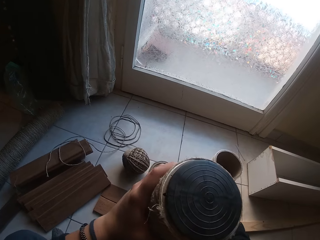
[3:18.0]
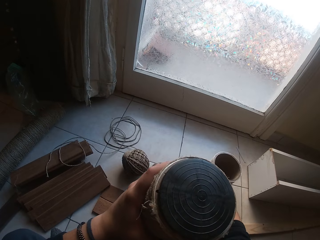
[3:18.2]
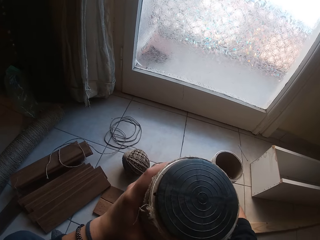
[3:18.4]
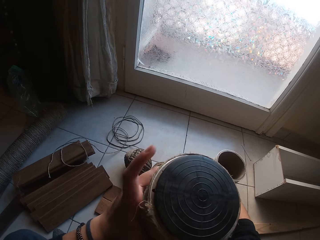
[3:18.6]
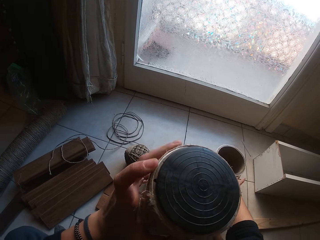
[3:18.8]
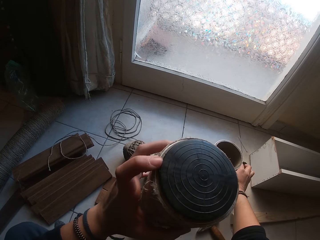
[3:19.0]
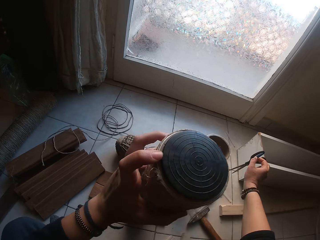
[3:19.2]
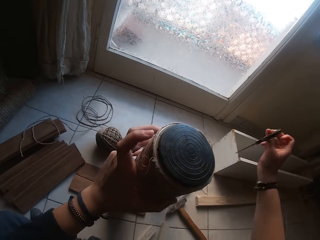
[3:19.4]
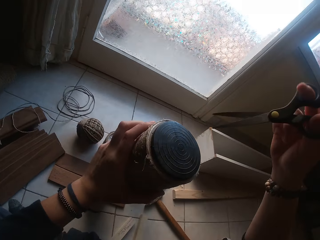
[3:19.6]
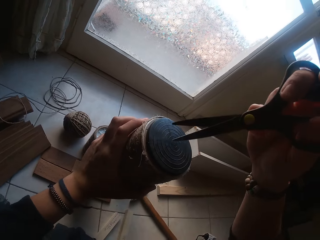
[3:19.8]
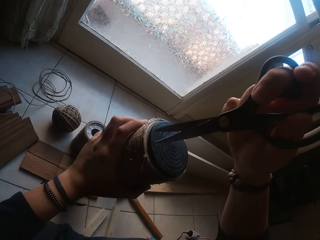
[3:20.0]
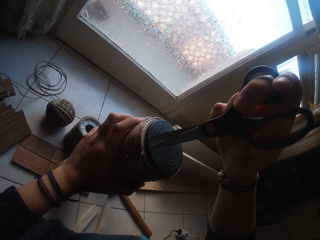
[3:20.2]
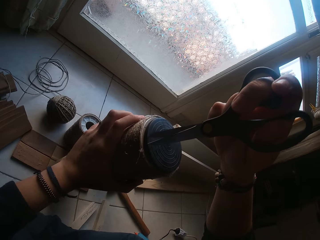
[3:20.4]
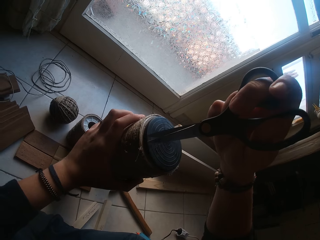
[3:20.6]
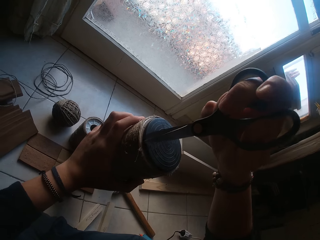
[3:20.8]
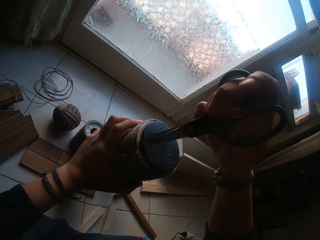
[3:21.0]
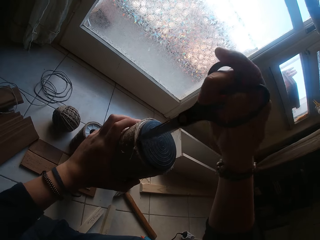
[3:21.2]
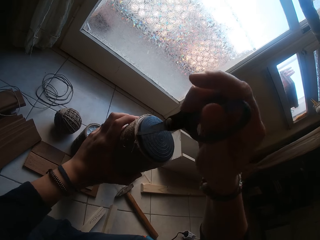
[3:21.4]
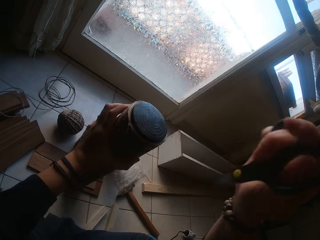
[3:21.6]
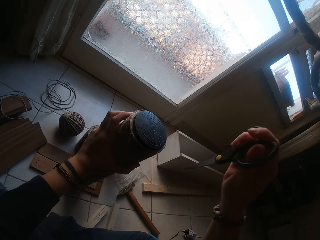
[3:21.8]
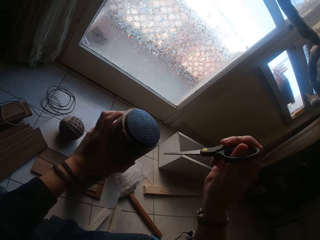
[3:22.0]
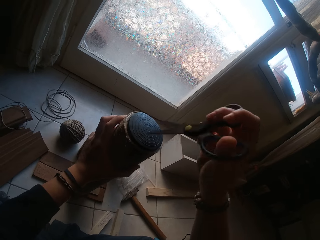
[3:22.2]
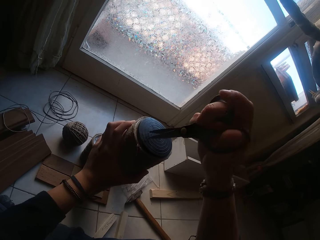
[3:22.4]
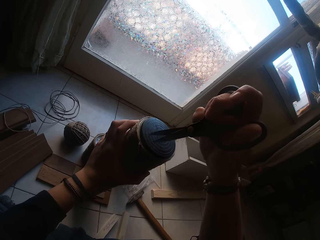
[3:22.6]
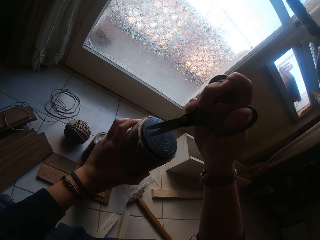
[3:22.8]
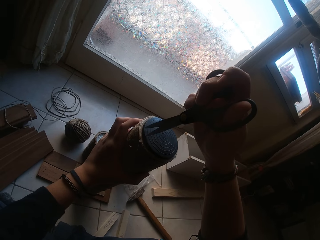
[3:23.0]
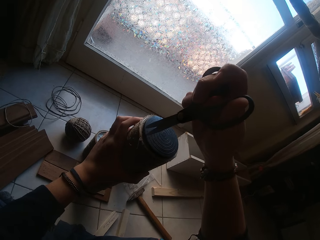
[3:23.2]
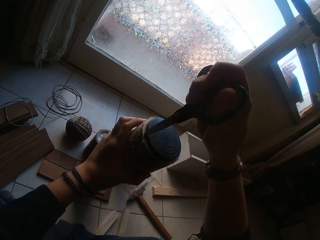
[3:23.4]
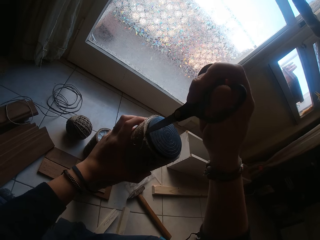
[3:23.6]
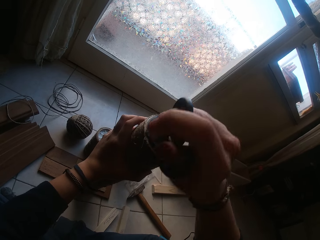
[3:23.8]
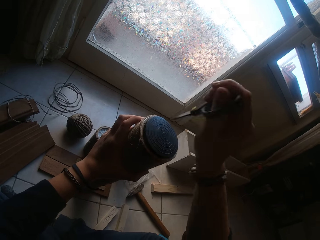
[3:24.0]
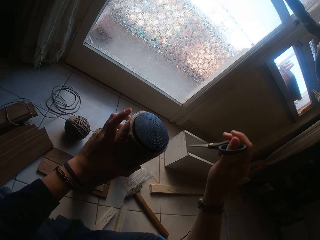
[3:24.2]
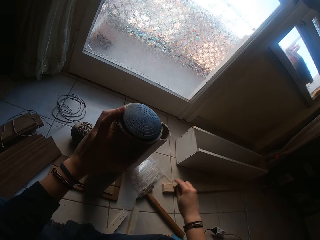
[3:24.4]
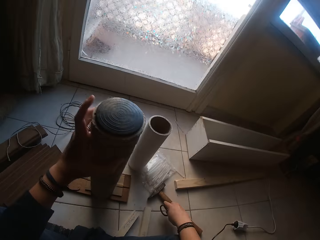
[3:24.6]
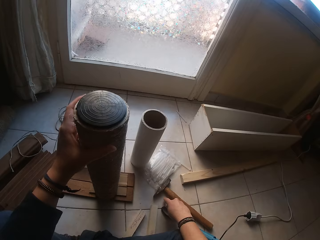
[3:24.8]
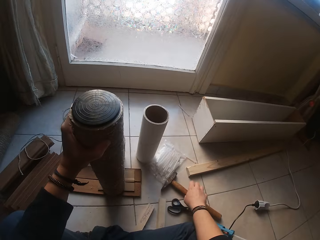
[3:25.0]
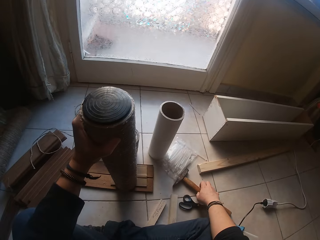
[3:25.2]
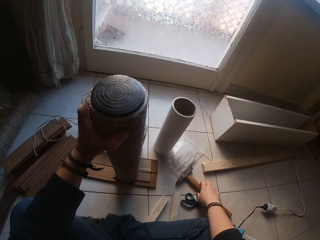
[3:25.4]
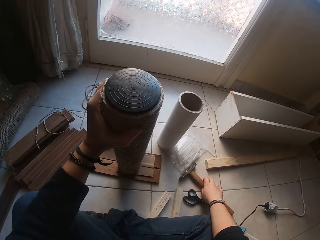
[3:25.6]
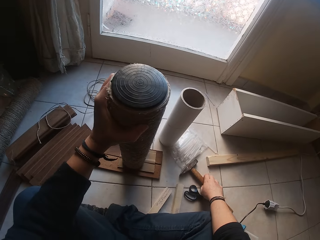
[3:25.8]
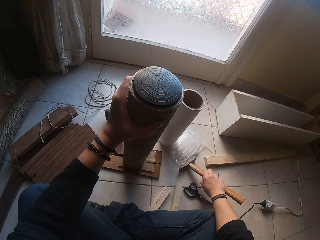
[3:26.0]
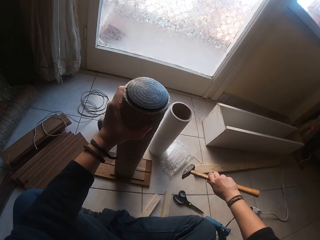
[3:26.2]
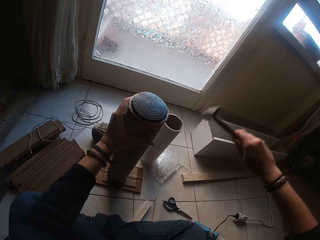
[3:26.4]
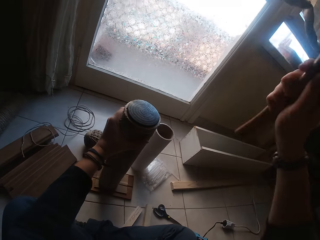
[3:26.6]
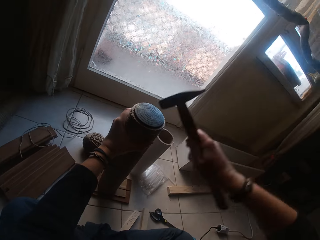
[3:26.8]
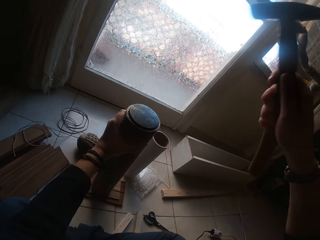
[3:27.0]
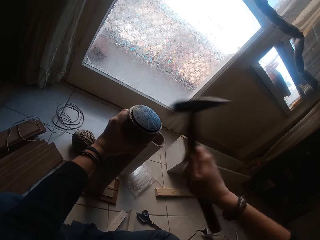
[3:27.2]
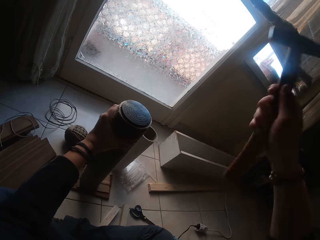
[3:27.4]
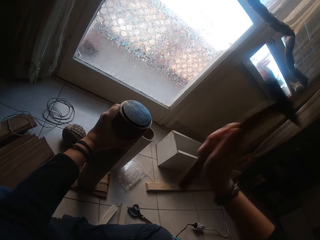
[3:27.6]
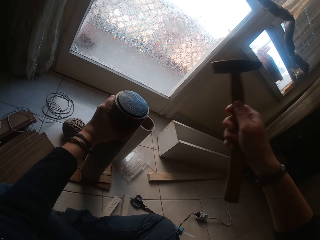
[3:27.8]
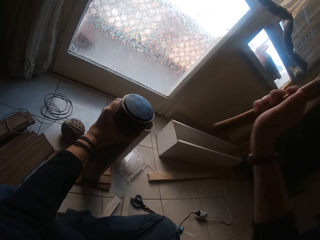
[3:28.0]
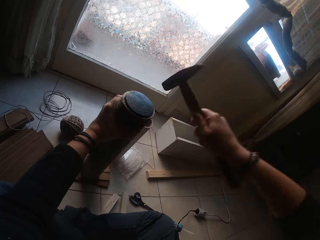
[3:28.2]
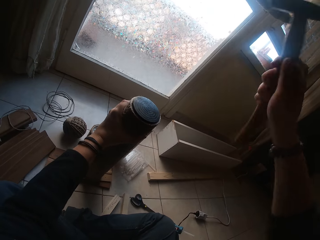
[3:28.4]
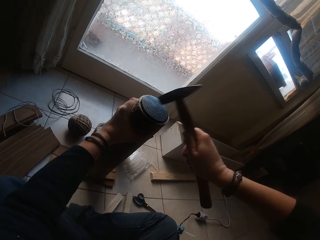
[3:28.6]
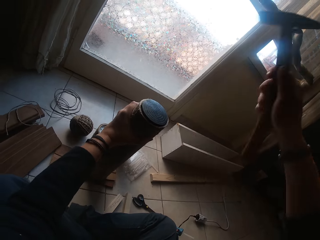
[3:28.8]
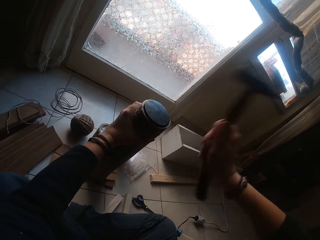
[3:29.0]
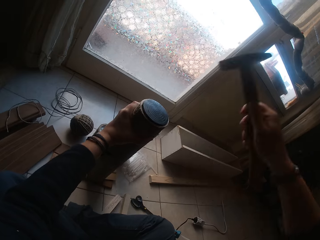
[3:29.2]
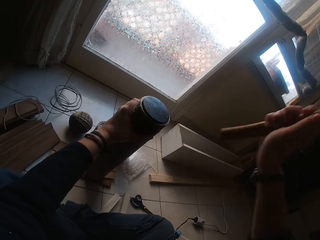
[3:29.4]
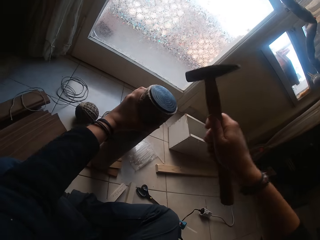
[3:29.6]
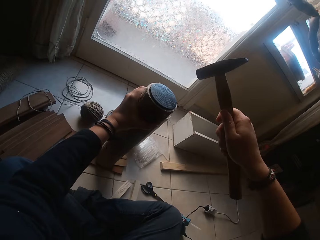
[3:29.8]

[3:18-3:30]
The camera wearer looks at the string roll. He lifts a pair of scissors on the floor with his right hand. He cuts part of the cardboard tube with the pair of scissors in his right hand. He does so again. He drops the pair of scissors in his right hand on the floor. He adjusts the cardboard tube on the small plywood with his left hand. He lifts the hammer on the floor with his right hand. He hits the tubing cap into the cardboard tube with the hammer in his right hand.

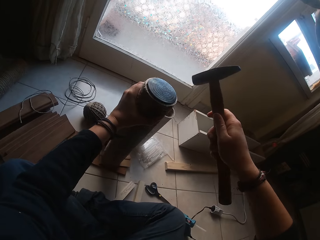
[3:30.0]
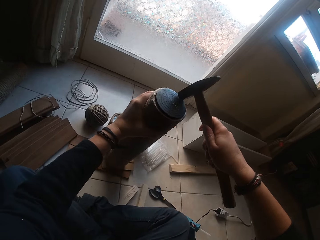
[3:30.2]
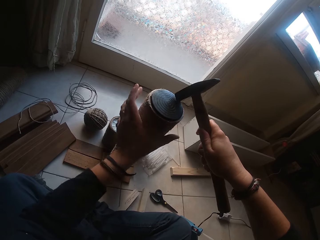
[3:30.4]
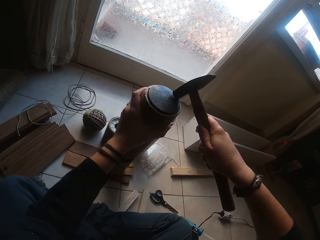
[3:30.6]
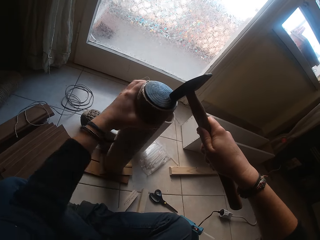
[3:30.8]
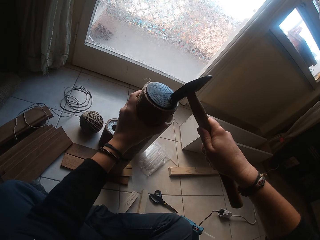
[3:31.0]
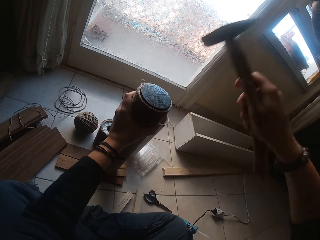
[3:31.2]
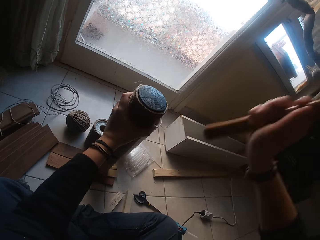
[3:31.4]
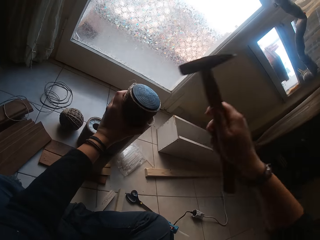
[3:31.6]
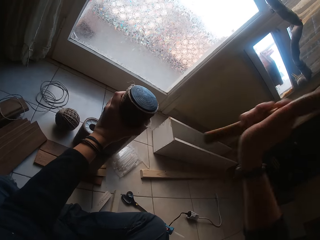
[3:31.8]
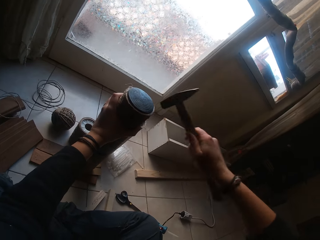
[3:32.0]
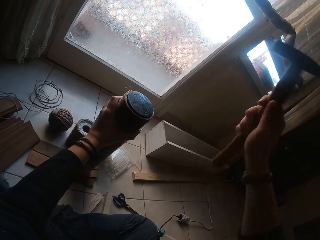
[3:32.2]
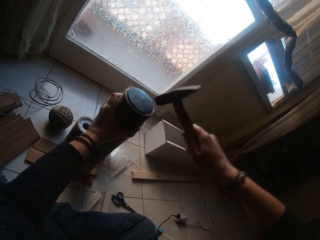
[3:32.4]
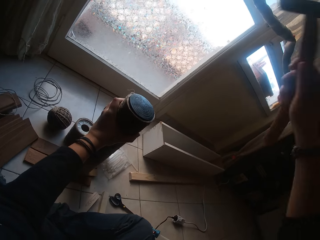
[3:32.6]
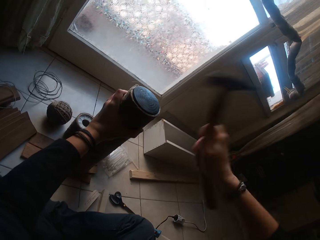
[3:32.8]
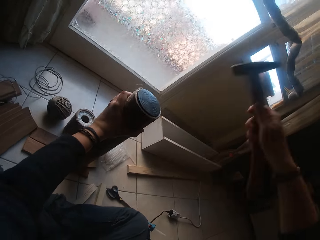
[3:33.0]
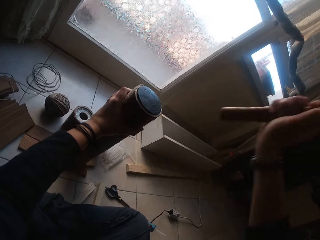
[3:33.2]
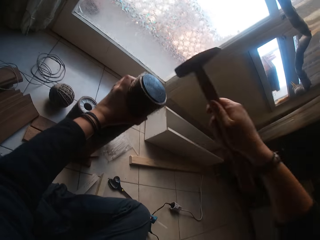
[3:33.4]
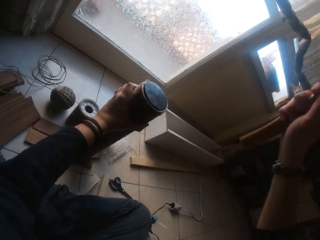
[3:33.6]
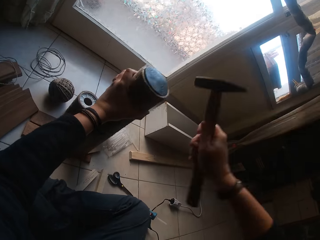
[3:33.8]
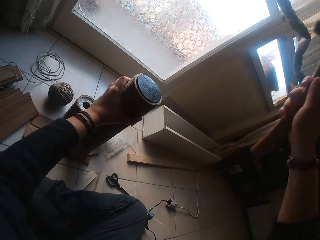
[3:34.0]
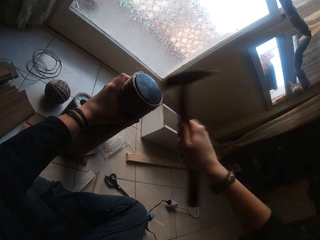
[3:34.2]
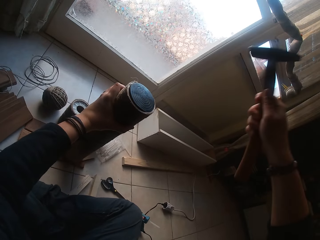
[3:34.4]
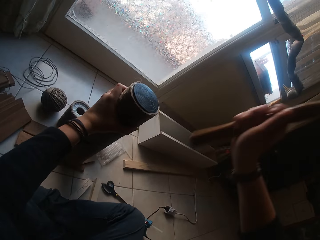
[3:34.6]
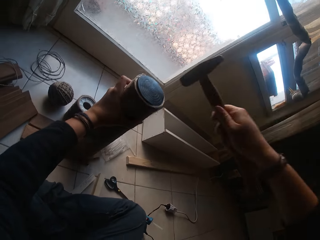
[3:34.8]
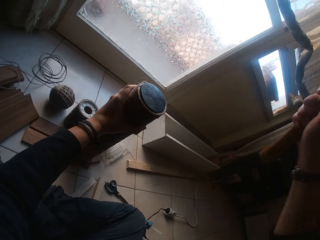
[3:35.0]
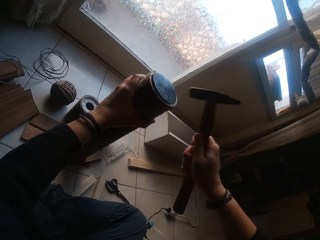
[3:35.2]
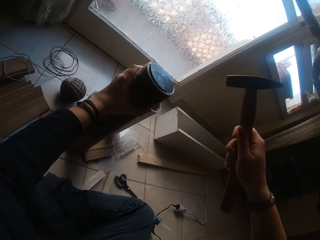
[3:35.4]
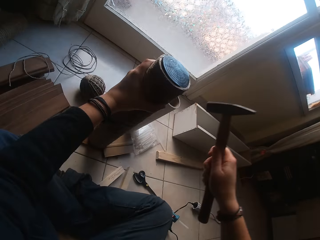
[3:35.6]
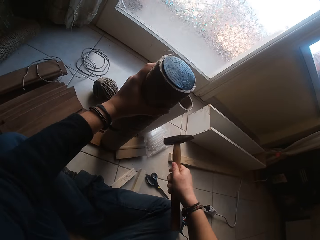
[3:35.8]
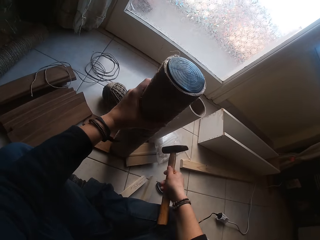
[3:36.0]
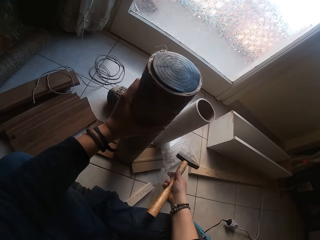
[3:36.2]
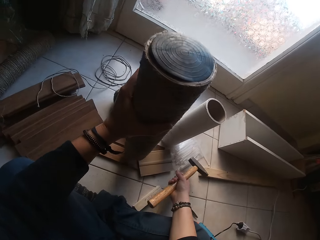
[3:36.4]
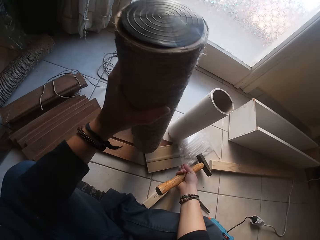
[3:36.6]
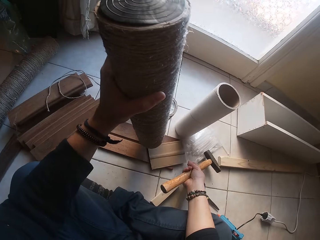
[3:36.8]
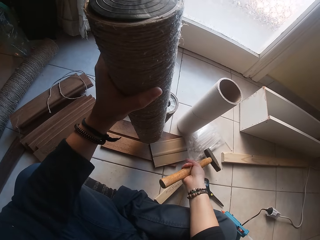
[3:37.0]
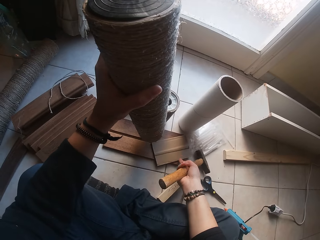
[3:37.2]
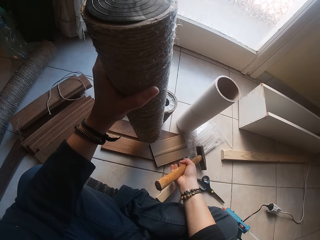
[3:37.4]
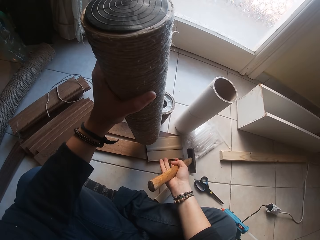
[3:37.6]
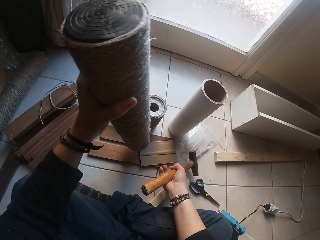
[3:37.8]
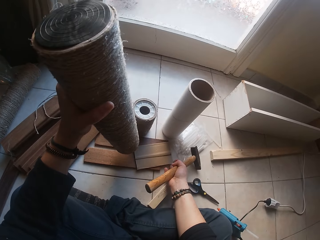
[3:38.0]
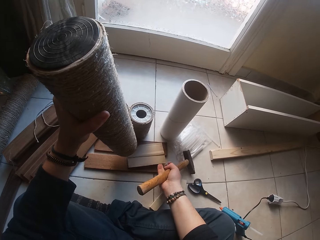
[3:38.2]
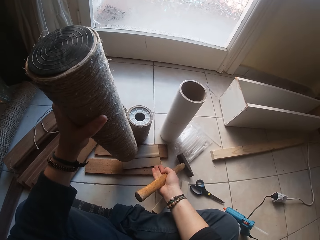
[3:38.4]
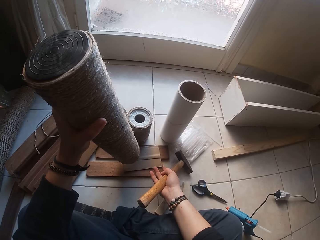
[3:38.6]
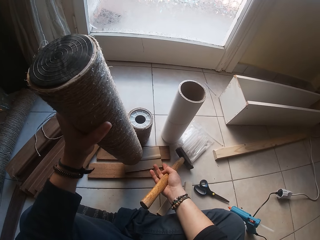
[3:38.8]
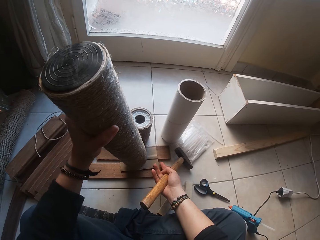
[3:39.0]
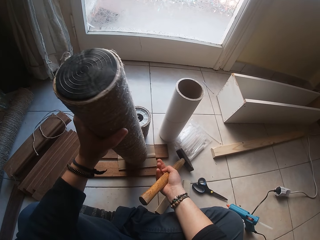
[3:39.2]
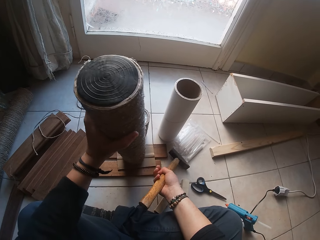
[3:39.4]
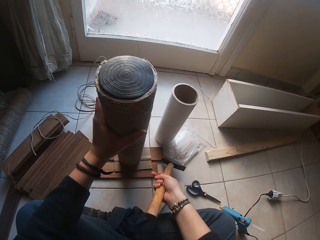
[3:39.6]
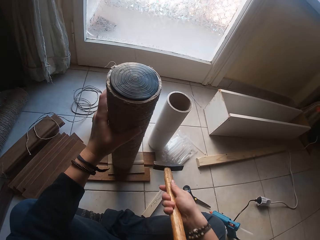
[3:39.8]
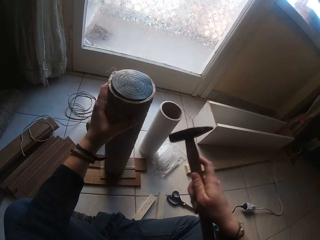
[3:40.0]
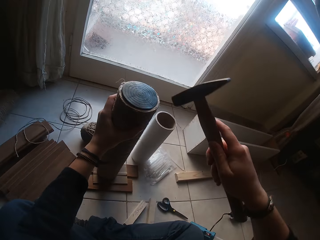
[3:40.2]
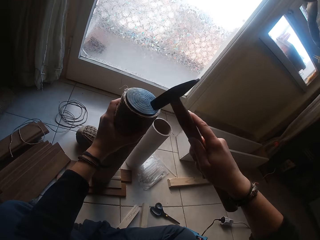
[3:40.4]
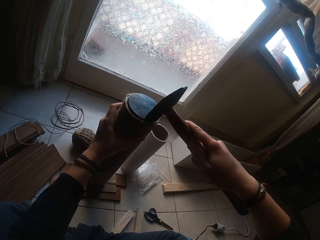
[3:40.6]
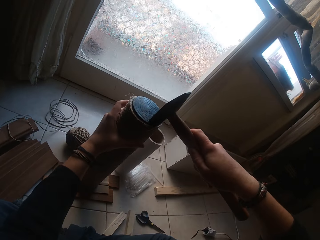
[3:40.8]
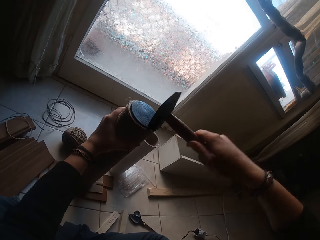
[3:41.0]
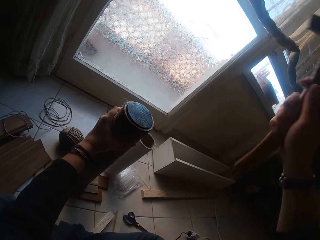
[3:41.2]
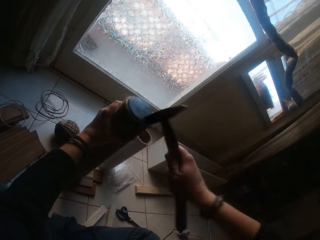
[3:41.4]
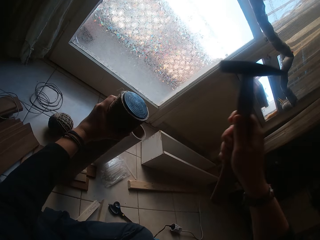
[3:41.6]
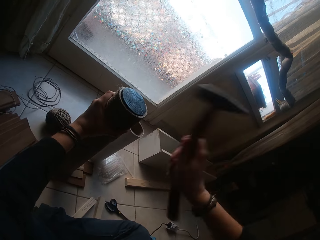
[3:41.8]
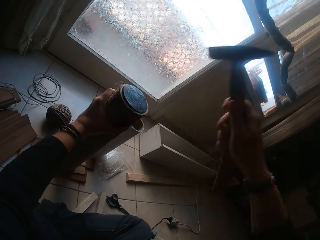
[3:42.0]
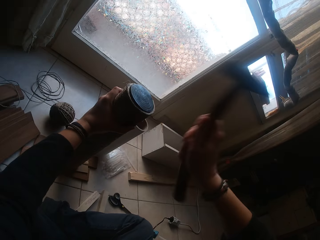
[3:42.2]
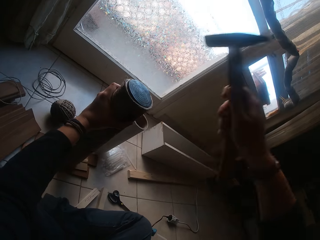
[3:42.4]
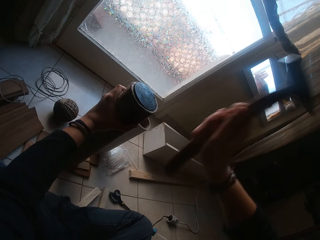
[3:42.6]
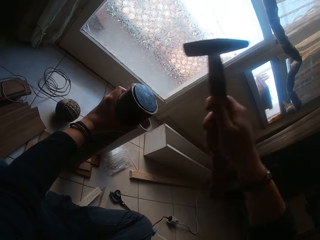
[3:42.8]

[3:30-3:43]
The camera wearer adjusts the cardboard tube on the flat wood with his left hand. He hits the tubing cap into the cardboard tube with the hammer in his right hand. He puts the hammer down. He lifts the cardboard tube in his left hand. He adjusts the small plywood with his right hand. He drops the cardboard tube in his left hand on the flat wood. He hits the tubing cap into the cardboard tube with the hammer in his right hand.
